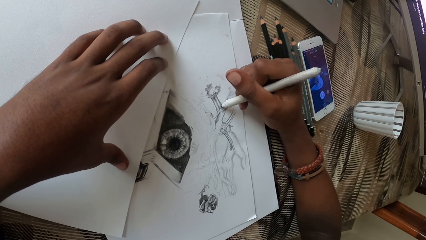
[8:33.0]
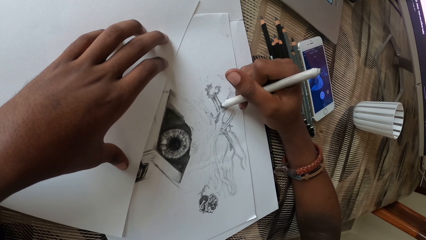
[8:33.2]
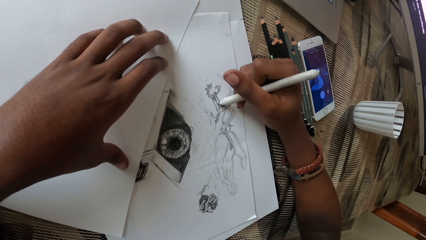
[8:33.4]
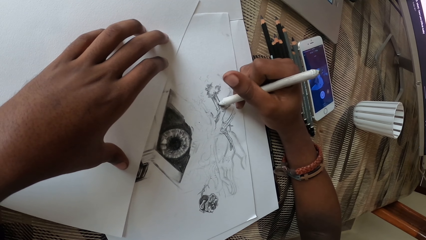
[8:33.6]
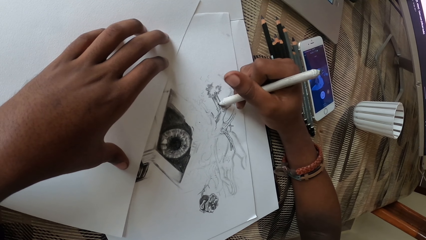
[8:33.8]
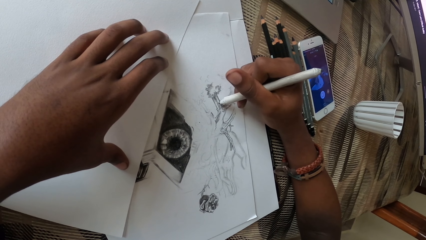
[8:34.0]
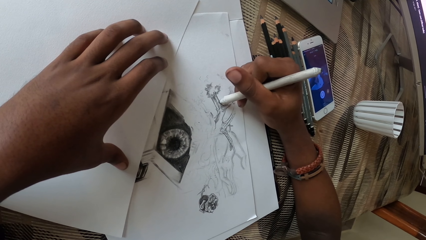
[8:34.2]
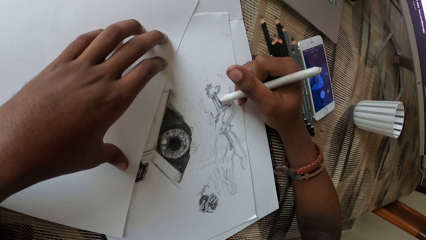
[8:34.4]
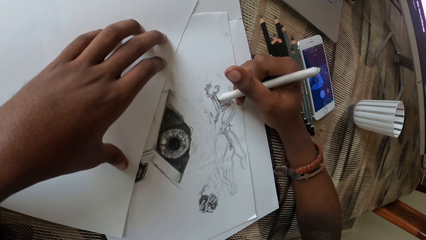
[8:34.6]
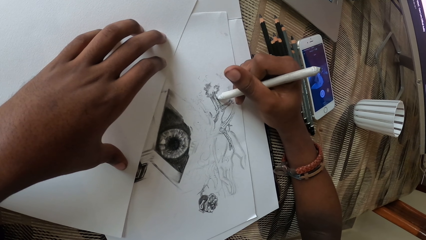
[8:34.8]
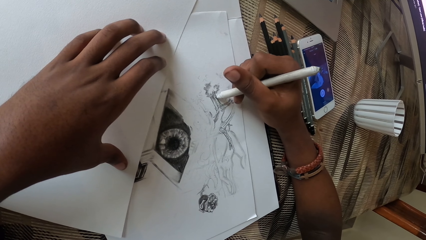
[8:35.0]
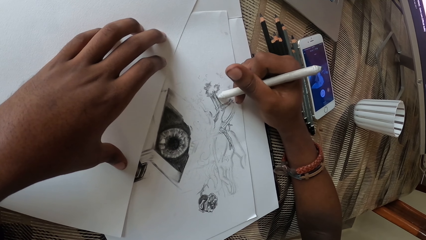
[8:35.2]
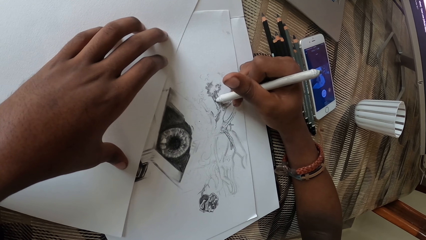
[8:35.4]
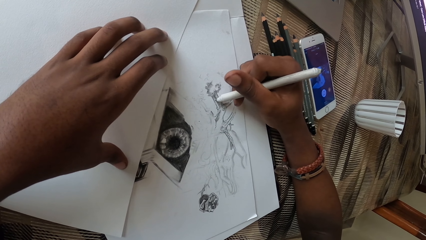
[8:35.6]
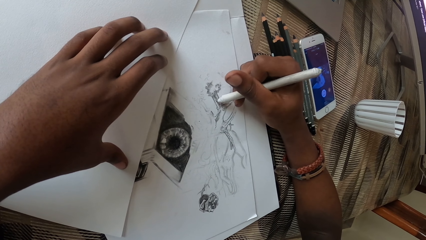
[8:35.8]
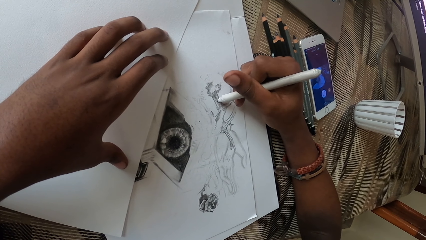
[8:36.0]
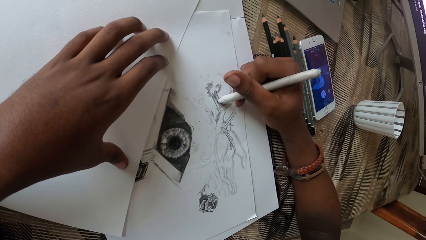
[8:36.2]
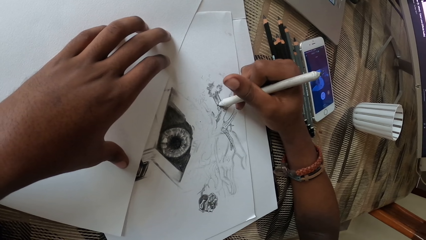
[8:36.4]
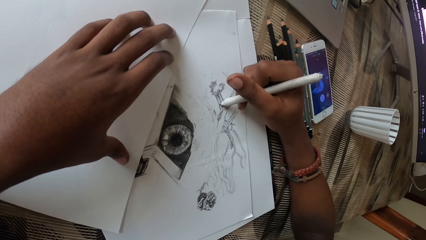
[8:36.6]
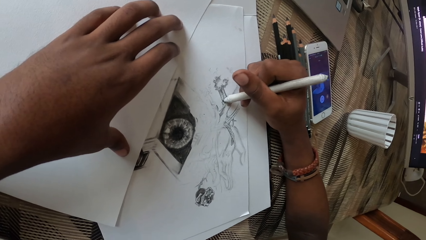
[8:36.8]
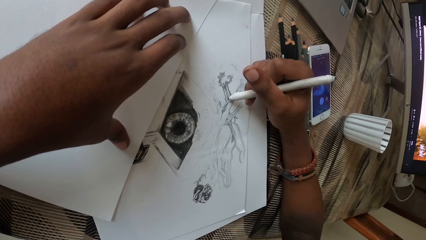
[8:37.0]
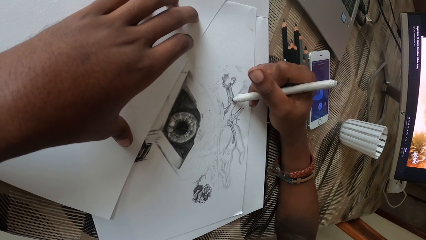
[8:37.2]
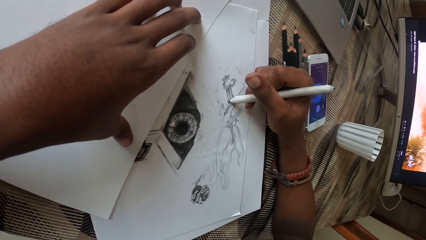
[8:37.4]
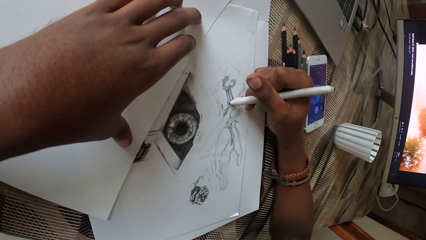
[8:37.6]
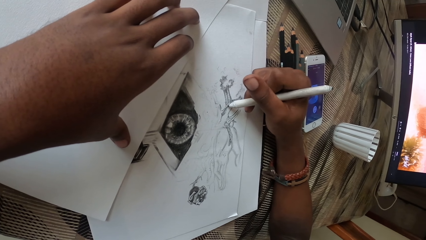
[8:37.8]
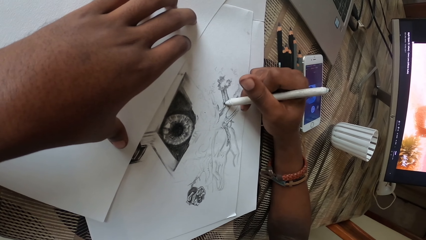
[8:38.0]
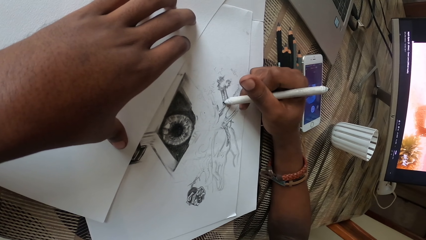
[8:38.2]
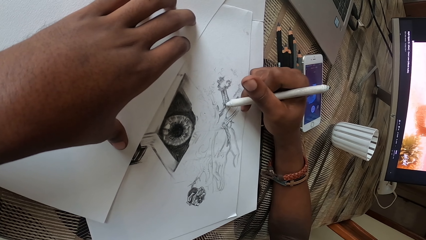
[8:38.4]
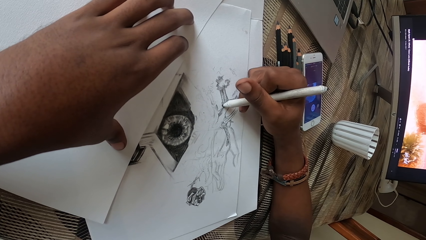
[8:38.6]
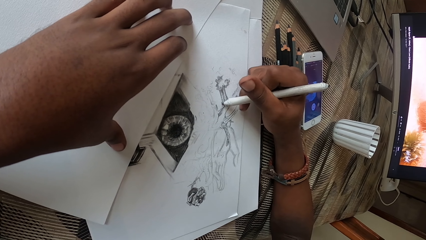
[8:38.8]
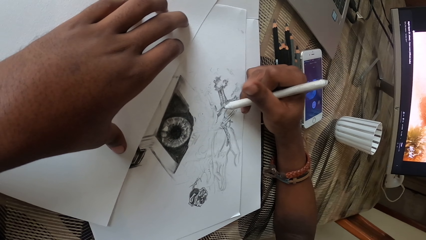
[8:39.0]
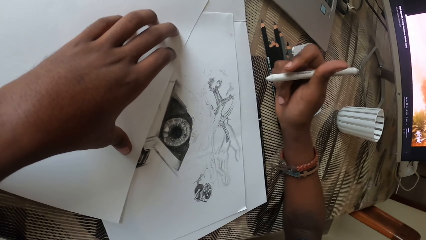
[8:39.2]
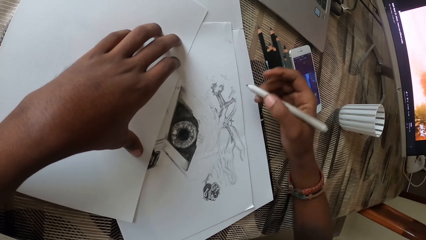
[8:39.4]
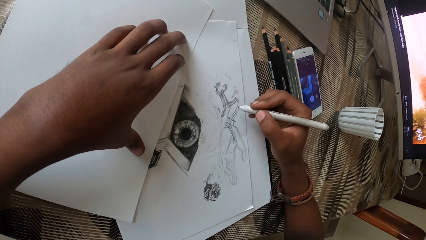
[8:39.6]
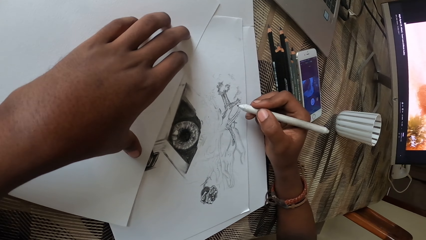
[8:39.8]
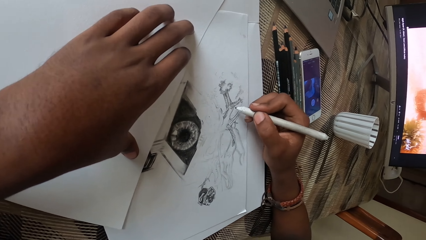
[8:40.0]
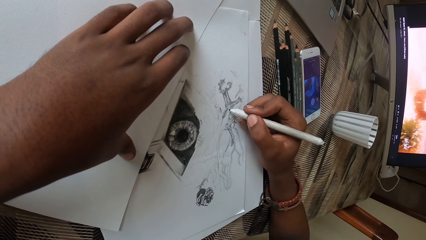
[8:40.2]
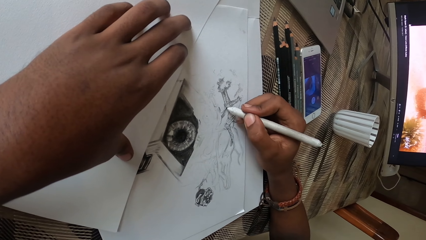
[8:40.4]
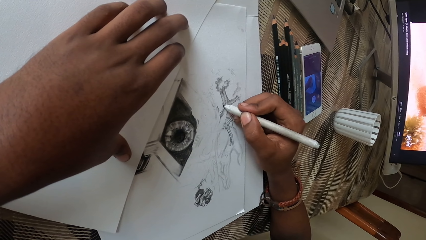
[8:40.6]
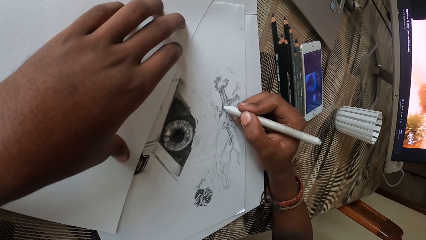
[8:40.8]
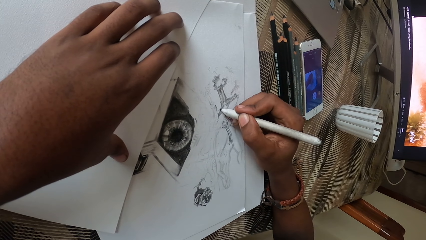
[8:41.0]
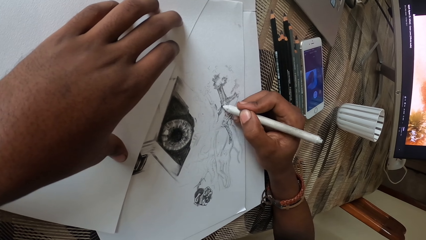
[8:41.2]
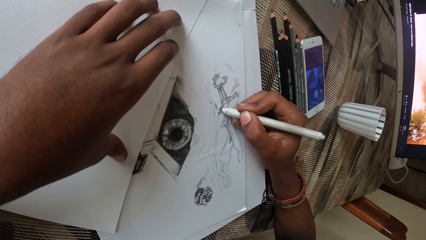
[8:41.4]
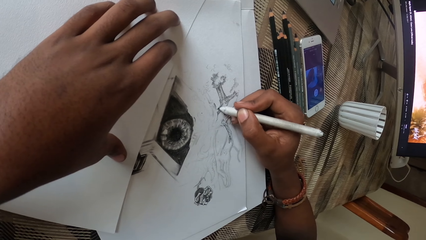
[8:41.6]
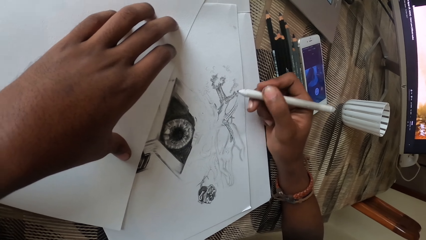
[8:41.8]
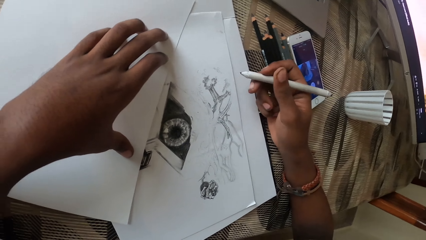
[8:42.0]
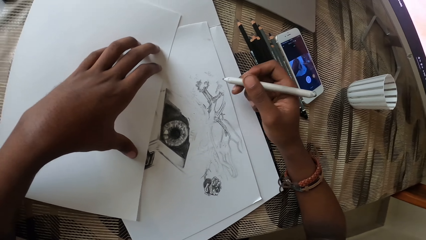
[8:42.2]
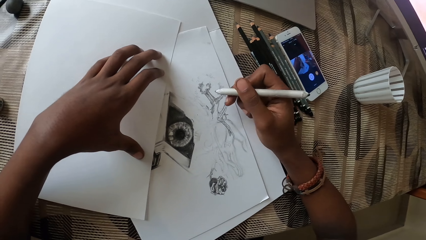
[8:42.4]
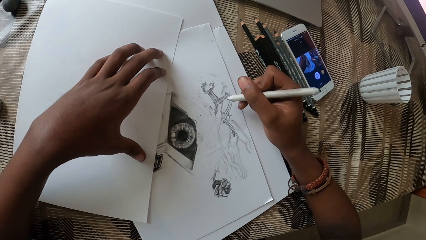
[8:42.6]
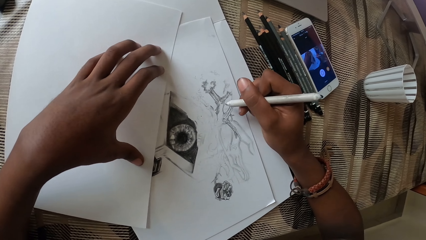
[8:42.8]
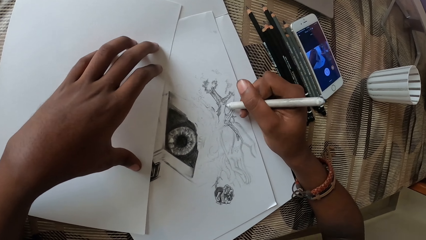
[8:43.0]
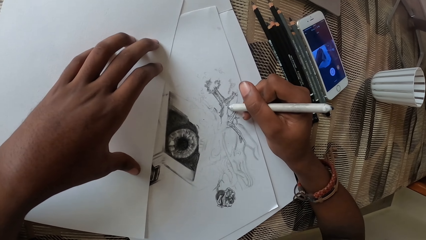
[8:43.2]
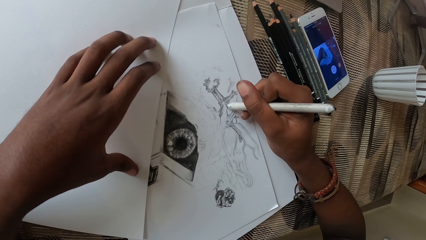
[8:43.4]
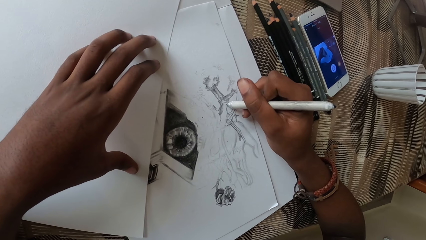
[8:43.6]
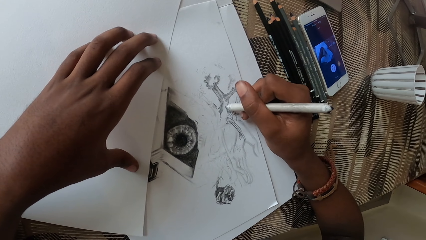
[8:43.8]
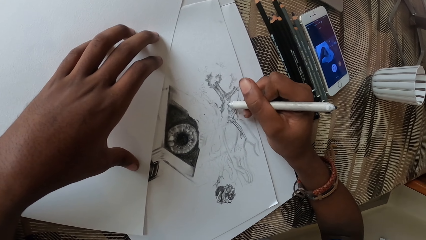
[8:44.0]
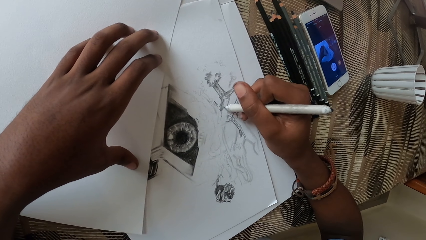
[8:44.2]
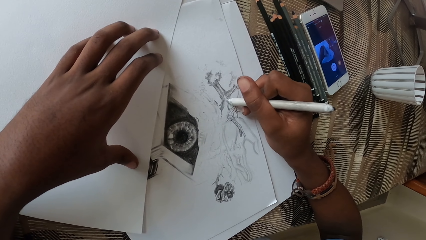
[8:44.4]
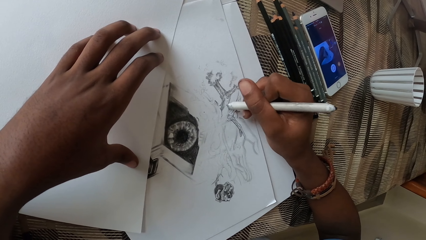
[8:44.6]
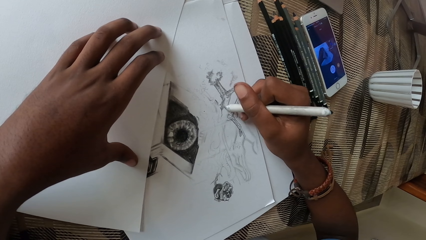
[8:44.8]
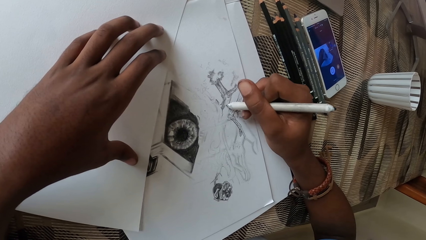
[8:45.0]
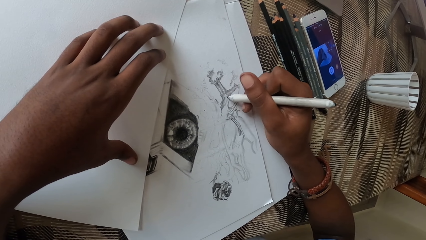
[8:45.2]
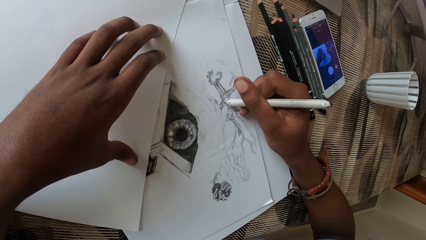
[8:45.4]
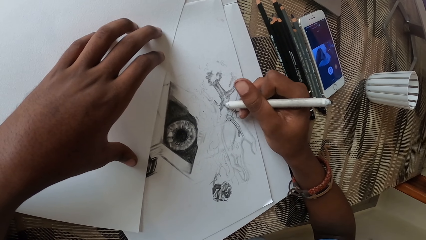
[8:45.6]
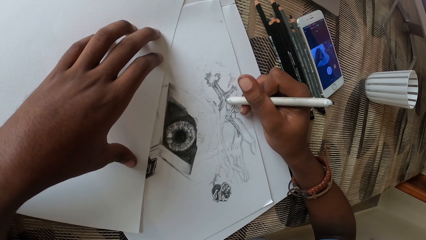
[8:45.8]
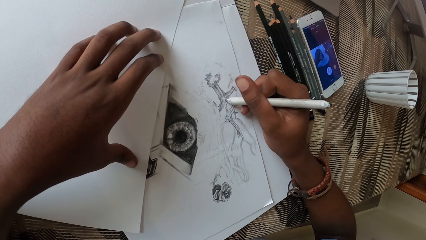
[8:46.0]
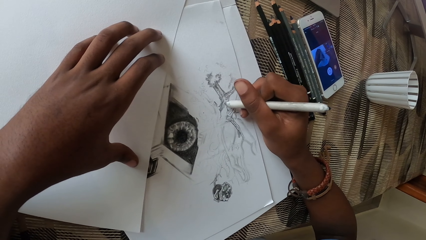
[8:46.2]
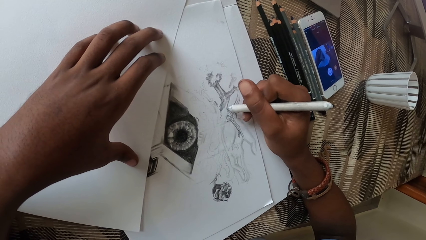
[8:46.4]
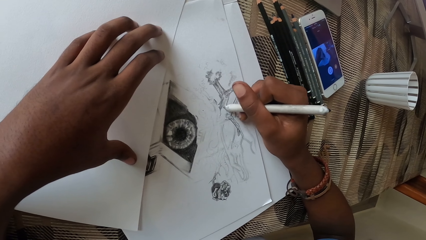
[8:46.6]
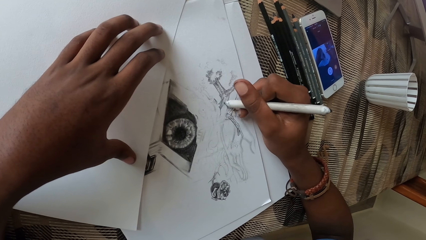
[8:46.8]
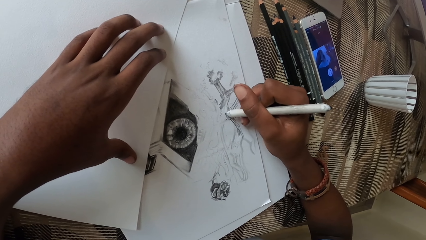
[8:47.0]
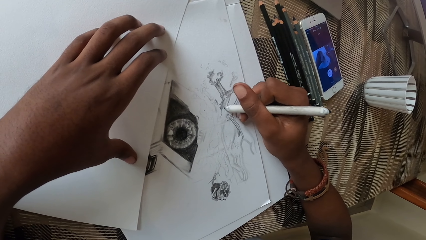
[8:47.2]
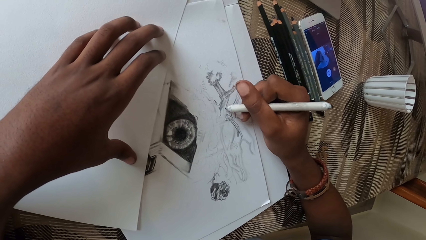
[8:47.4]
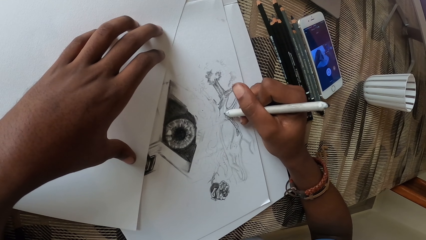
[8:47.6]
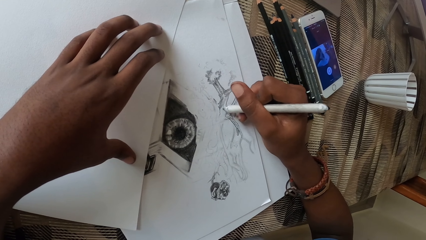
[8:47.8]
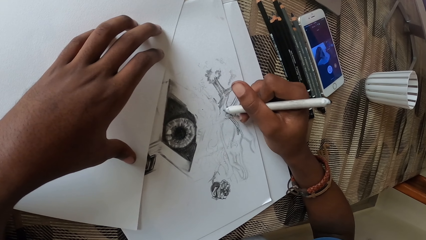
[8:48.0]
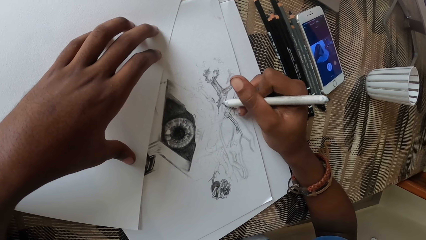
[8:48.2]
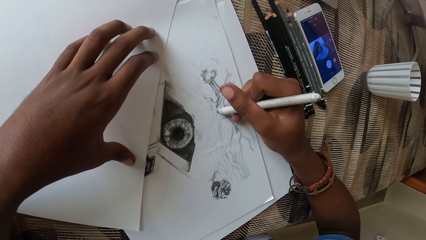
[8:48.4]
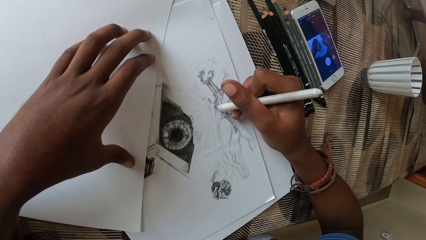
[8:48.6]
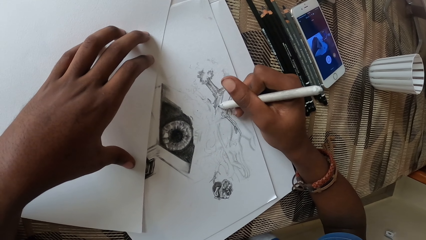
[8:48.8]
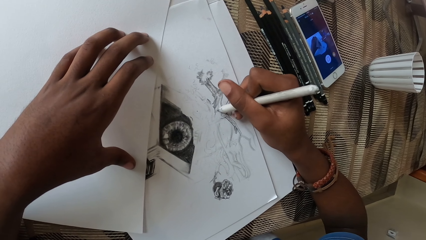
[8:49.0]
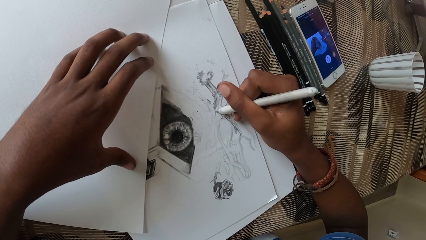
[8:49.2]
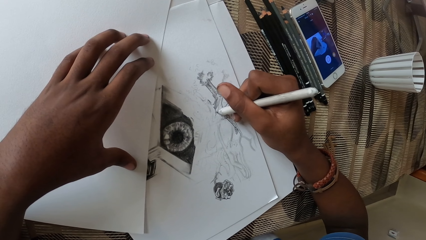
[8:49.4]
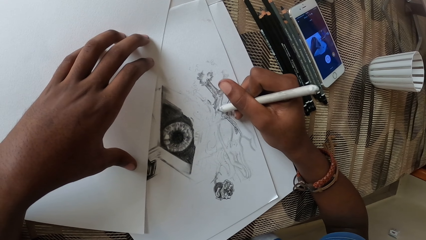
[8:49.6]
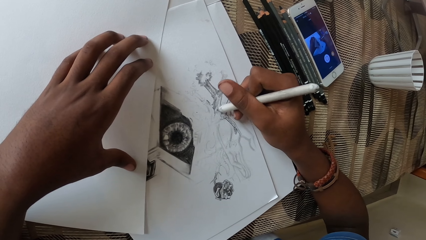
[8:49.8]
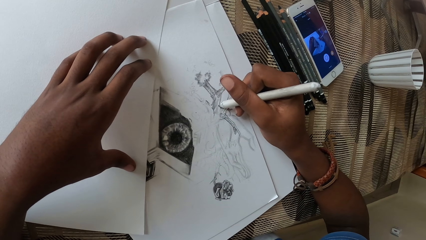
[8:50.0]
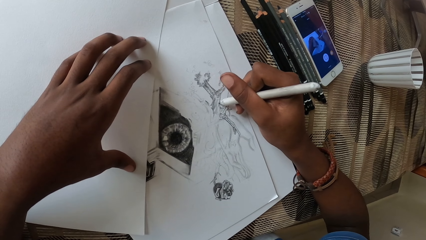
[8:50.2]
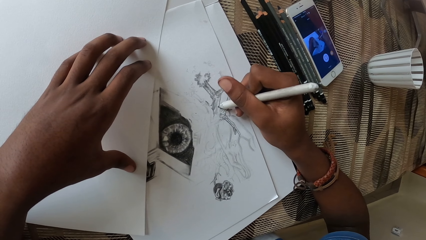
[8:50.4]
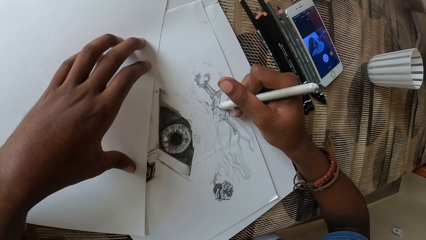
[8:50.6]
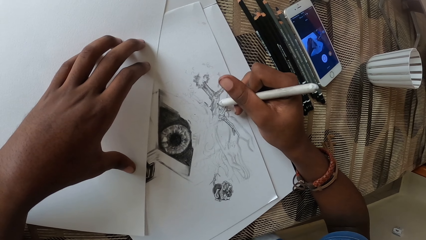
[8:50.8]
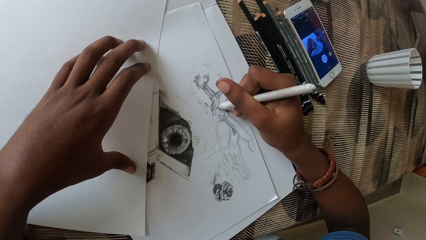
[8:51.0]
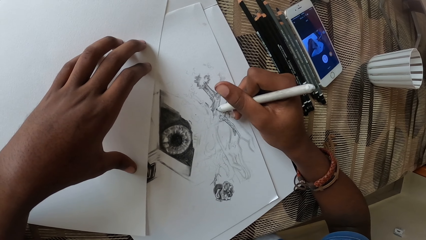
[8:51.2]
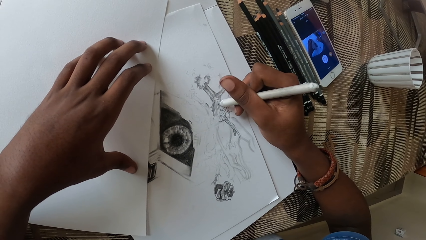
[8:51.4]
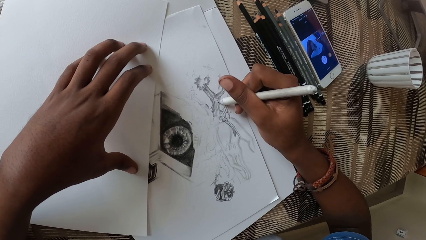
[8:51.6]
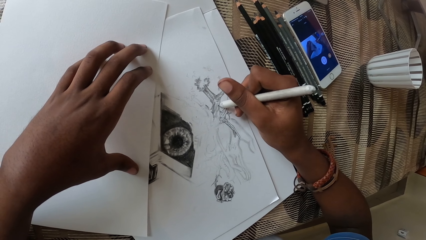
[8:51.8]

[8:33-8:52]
The camera wearer moves the marker pen. They color the drawing with the marker pen. They move the marker pen. They color the drawing with the marker pen.
